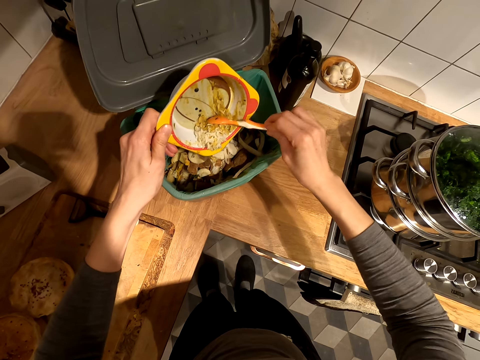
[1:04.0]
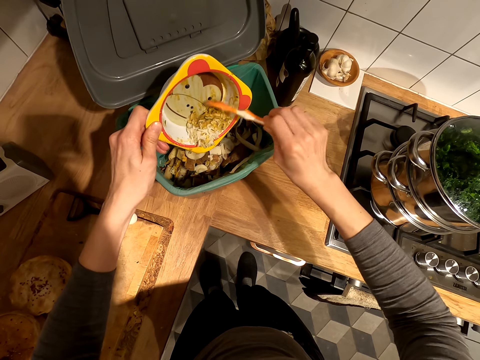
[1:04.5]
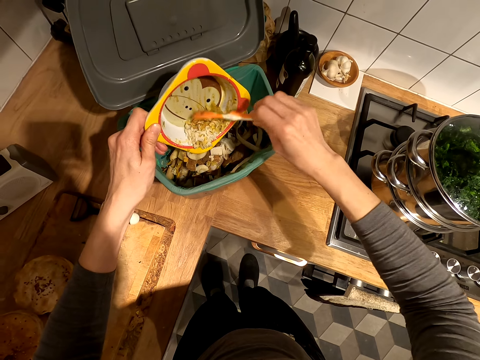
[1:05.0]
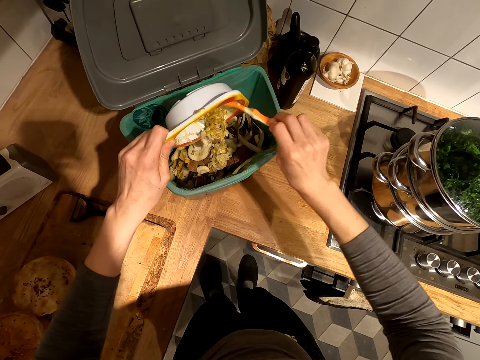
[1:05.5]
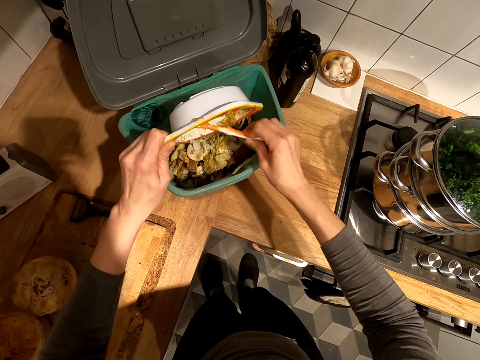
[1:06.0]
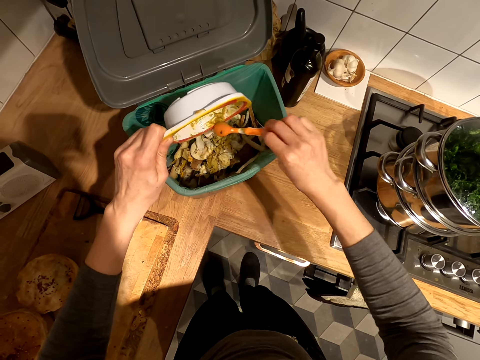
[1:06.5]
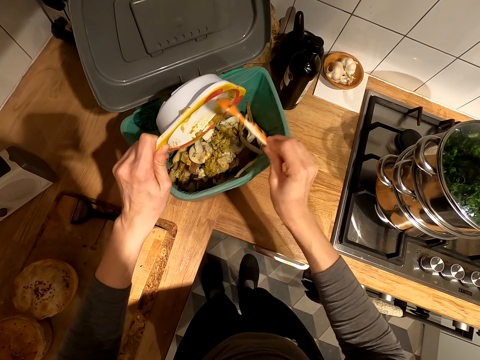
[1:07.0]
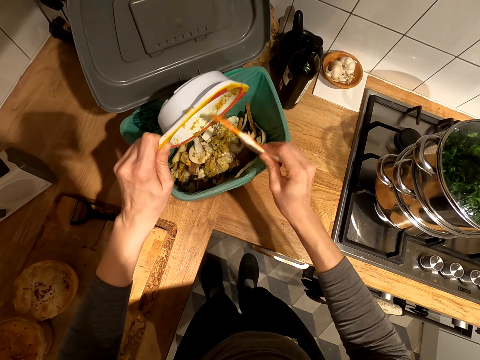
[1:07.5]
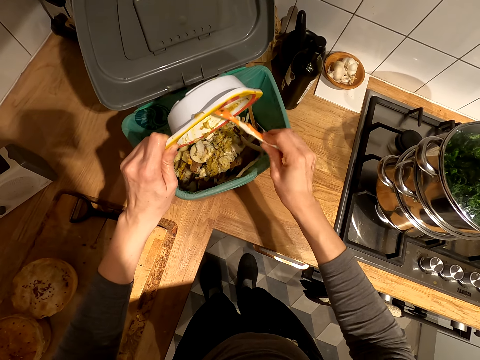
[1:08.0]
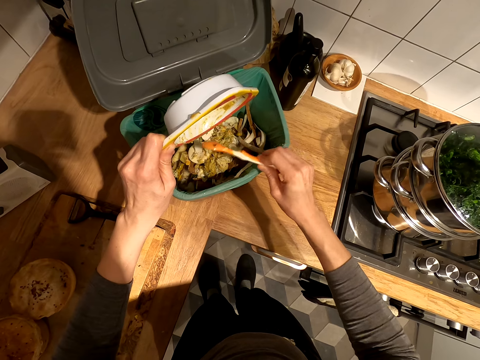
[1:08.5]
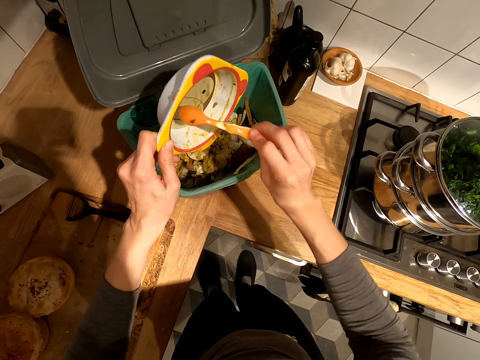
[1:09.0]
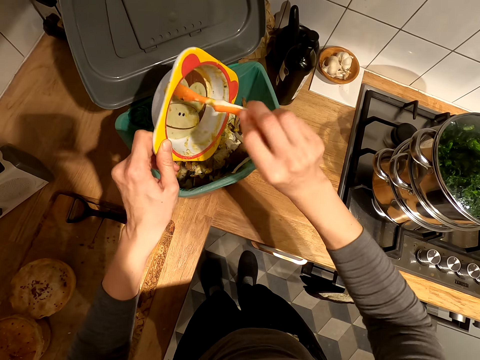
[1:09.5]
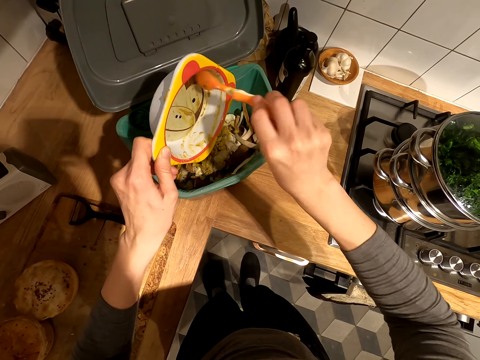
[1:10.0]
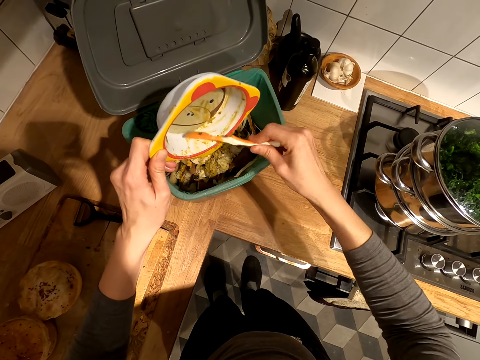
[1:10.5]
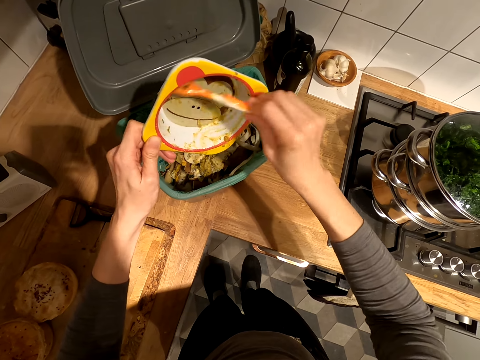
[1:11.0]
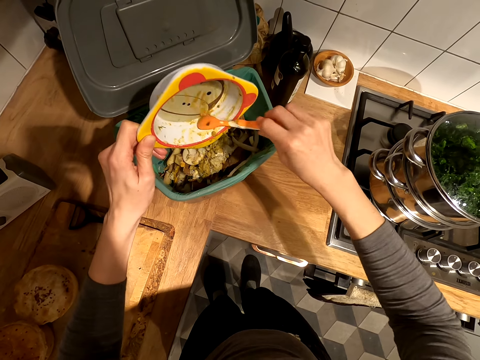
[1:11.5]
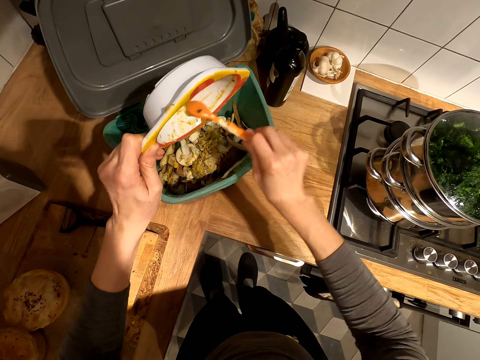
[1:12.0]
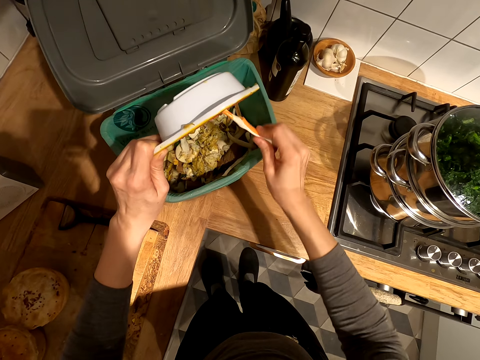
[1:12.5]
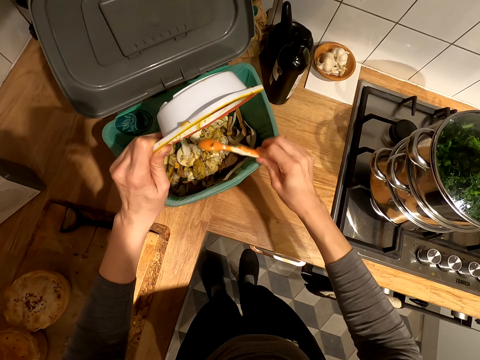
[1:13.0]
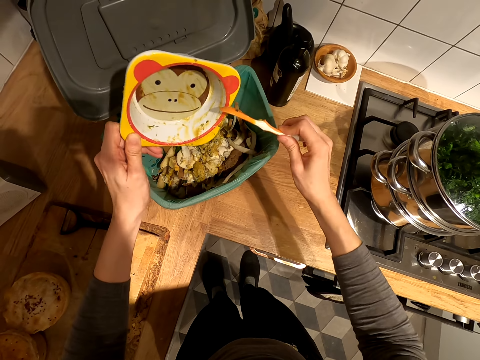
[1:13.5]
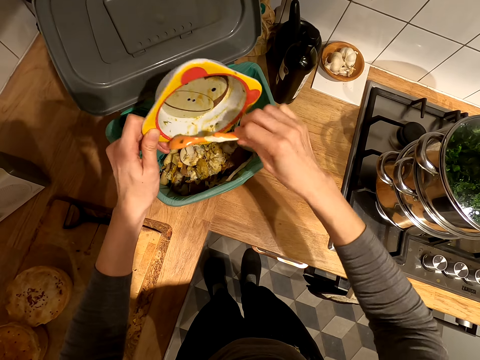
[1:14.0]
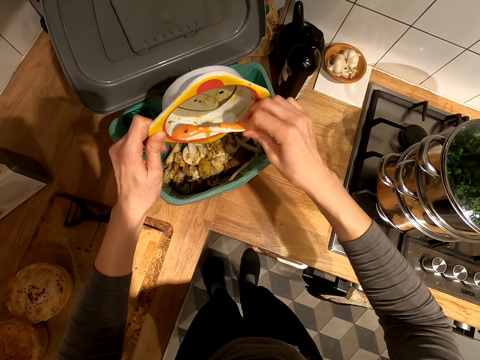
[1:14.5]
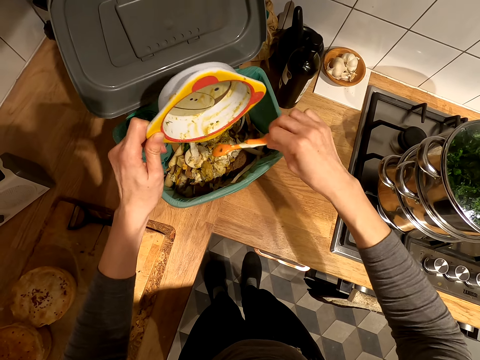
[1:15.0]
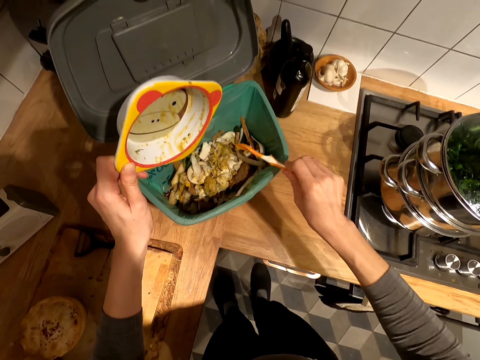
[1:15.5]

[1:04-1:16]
The camera wearer pours the food remains in the litter bin.

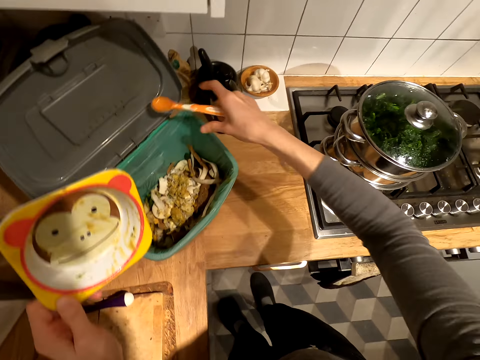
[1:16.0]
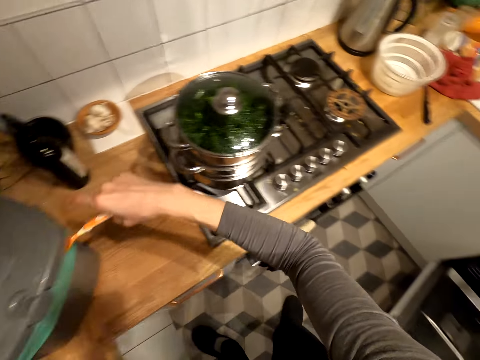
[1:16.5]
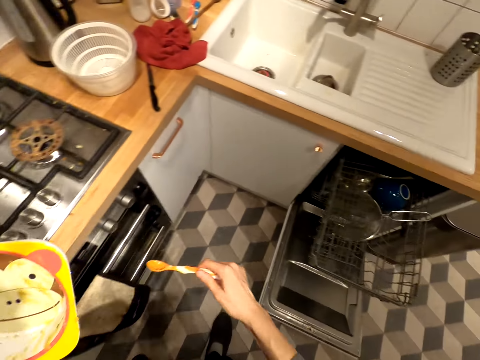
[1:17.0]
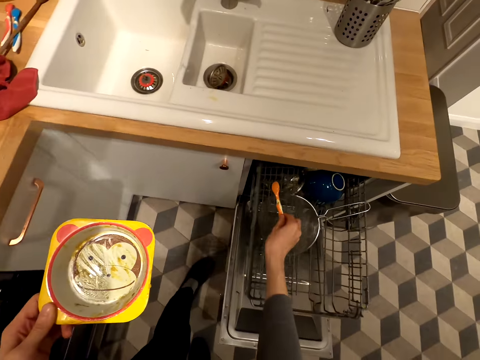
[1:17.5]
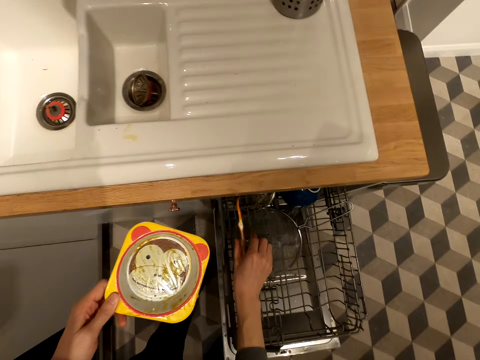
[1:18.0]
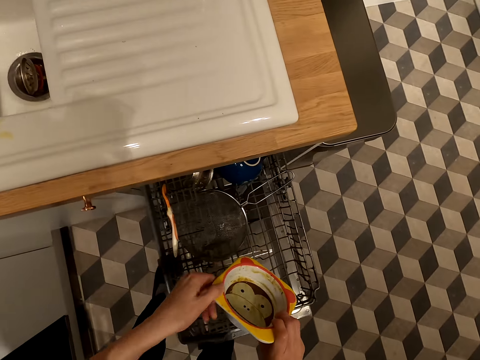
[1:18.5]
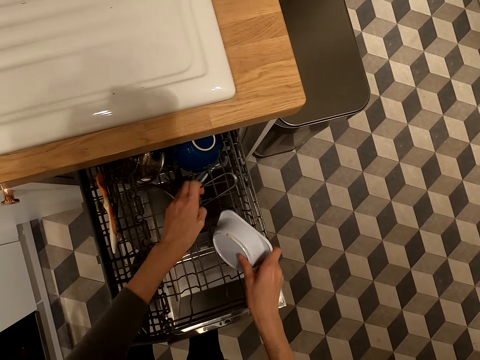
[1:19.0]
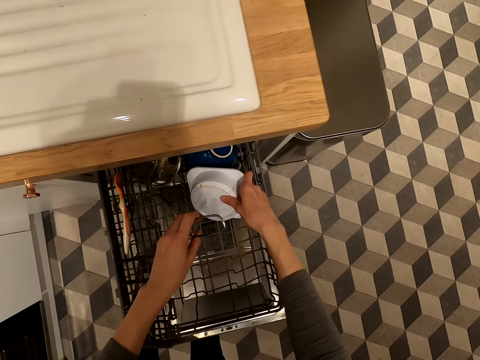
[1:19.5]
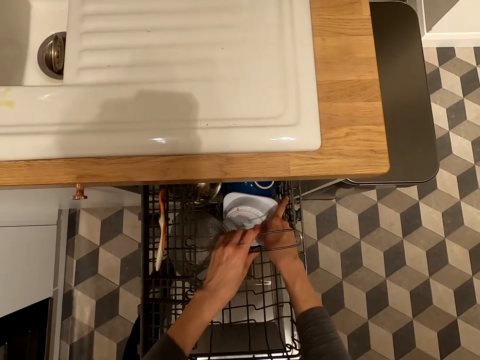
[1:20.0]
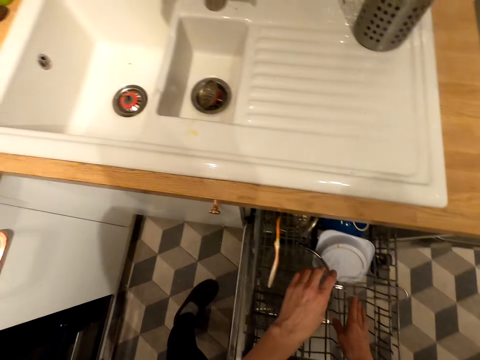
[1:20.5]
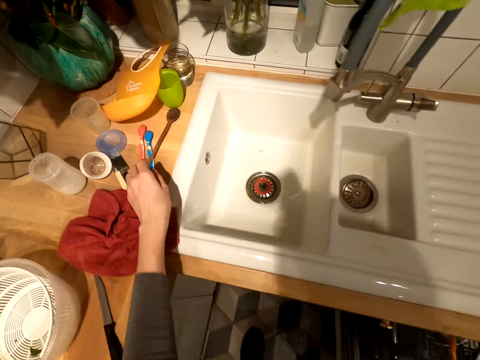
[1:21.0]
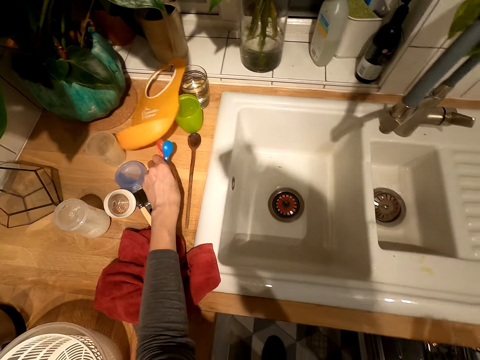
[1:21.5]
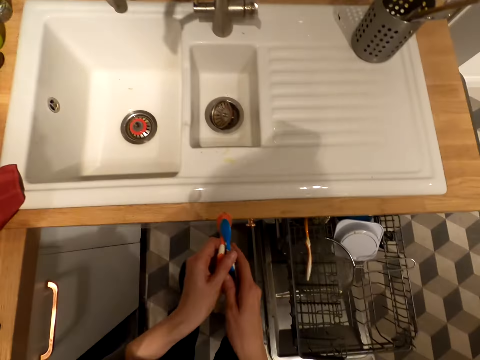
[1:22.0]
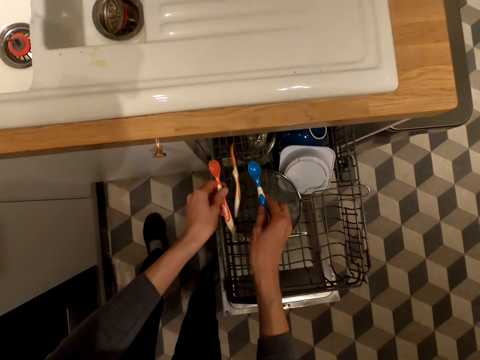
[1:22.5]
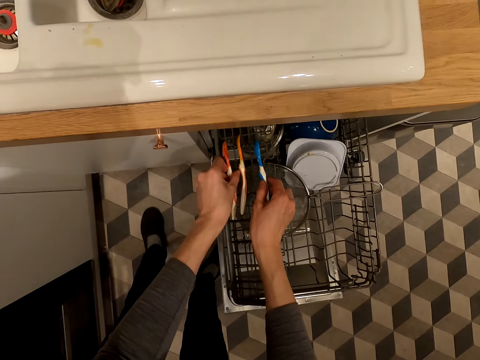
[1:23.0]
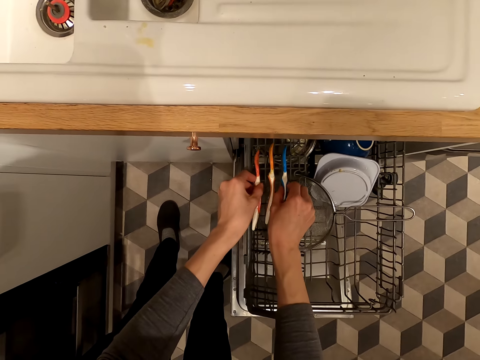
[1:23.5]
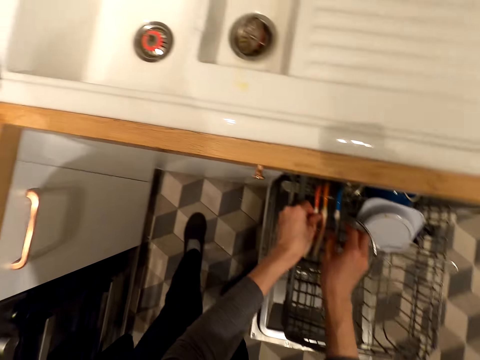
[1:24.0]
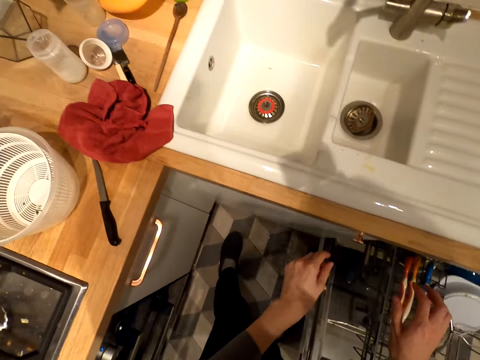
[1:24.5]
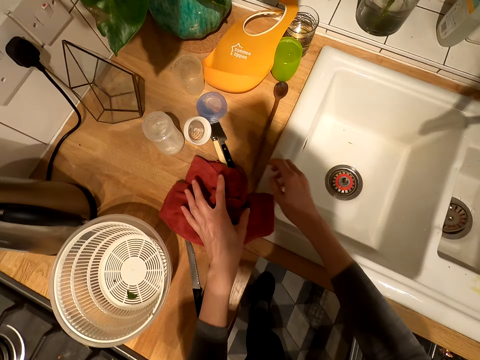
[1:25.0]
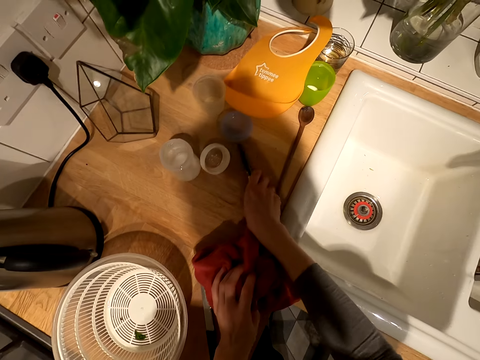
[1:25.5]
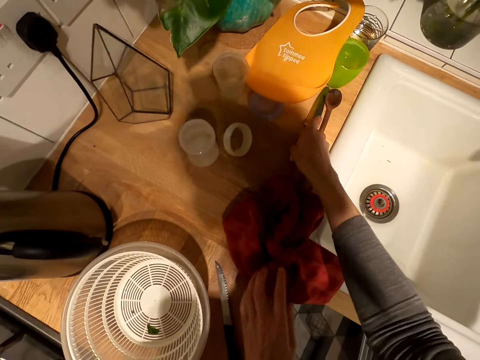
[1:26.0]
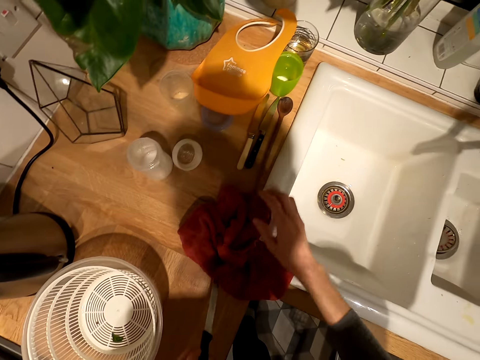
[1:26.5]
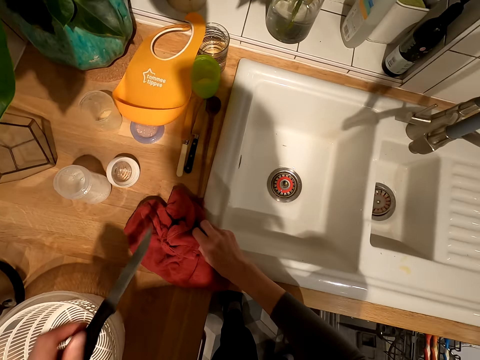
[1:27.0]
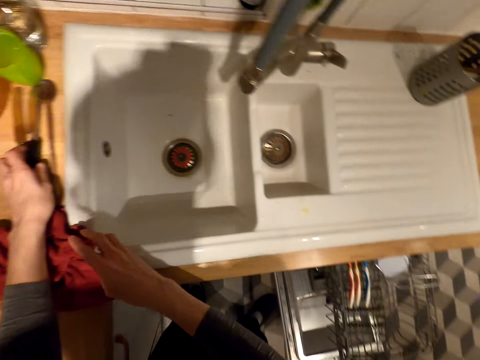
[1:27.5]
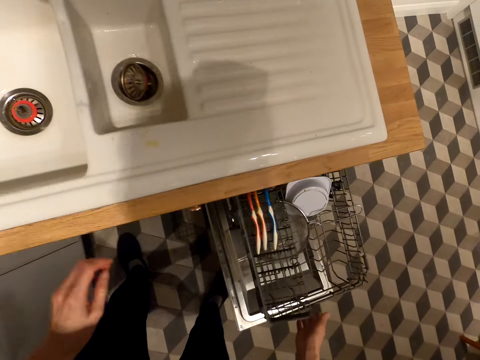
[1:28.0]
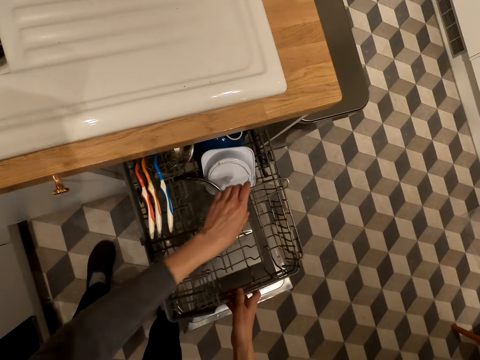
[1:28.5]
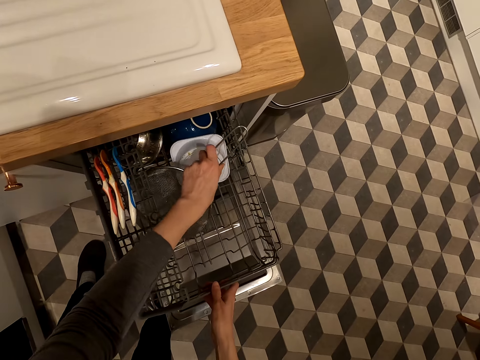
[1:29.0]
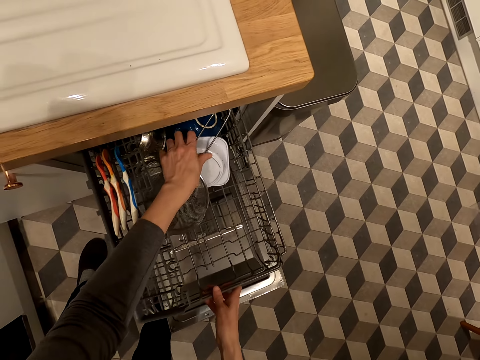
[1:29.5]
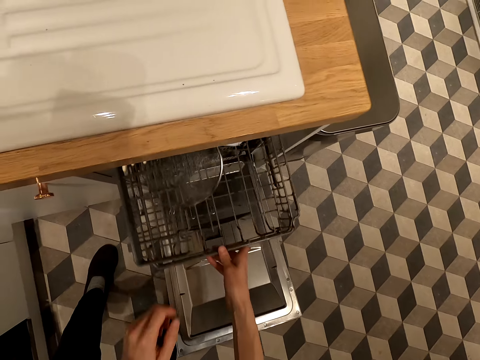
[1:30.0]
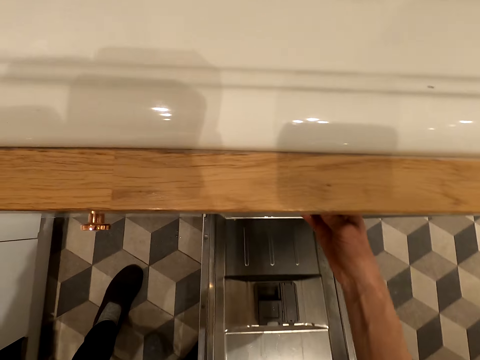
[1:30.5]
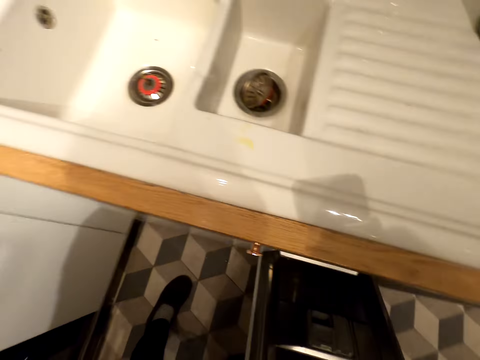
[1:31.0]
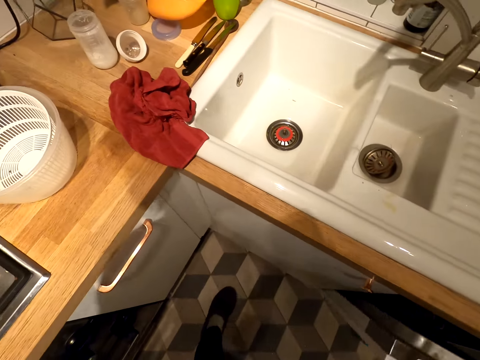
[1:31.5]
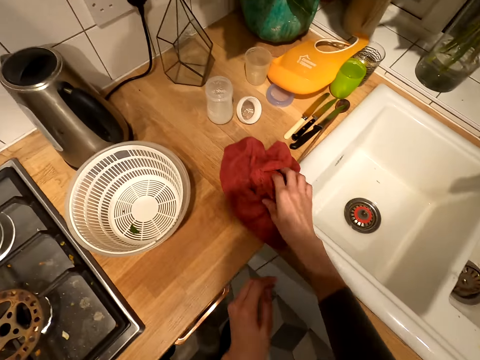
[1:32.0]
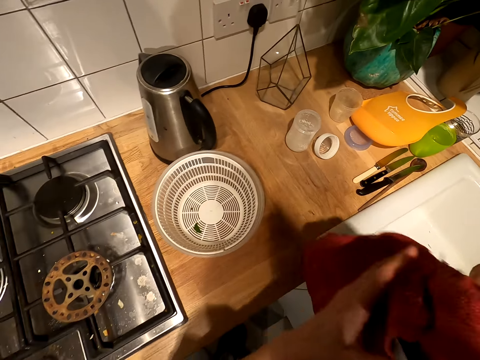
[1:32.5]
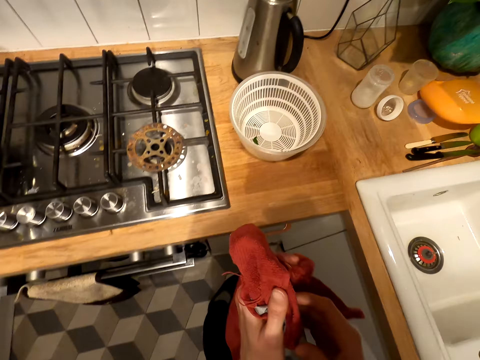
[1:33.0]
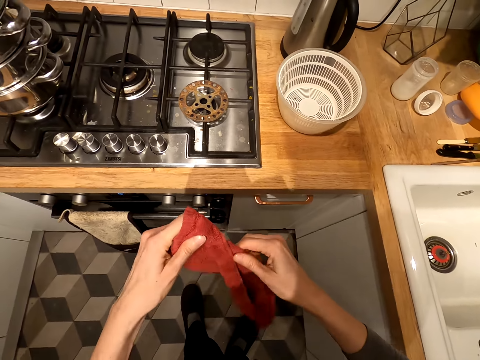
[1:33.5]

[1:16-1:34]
The camera wearer closes the litter bin. They walk in the kitchen. They place the plastic spoon and bowl on the tray in the dish washer. They pick up the plastic spoons from the counter top. They put the plastic spoons on the tray in the dish washer. They pick up knives. They place the knives on the counter top. They hold the sieve. They push the tray. They close the dish washer drawer. They pick up a kitchen cloth. They wipe their hands.
